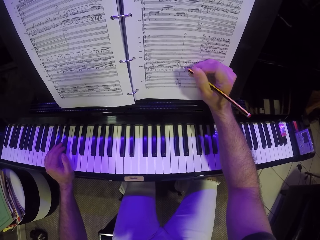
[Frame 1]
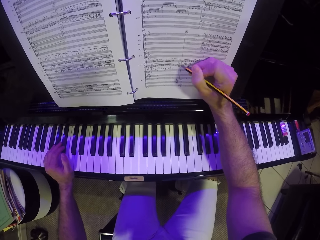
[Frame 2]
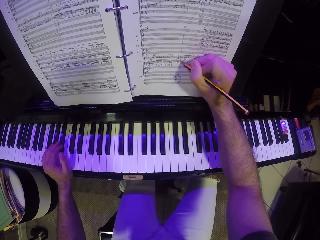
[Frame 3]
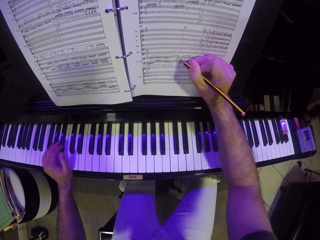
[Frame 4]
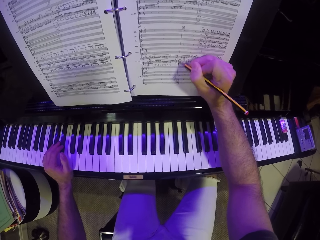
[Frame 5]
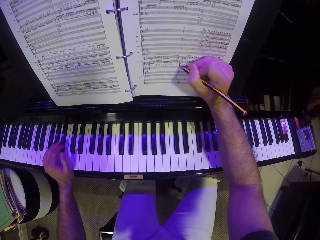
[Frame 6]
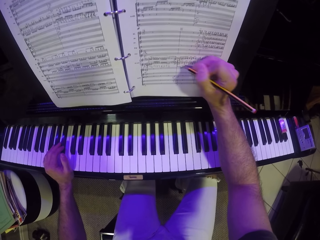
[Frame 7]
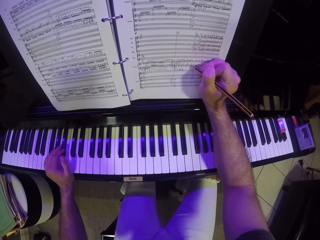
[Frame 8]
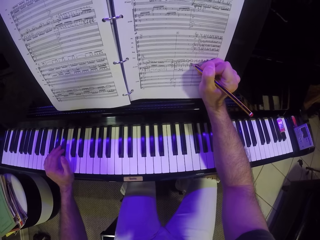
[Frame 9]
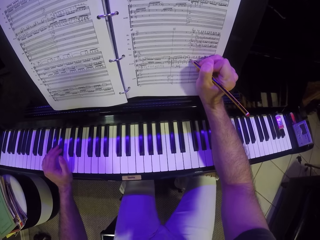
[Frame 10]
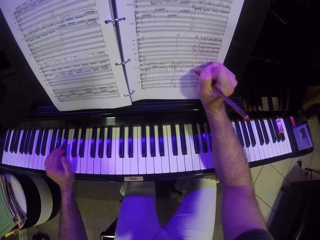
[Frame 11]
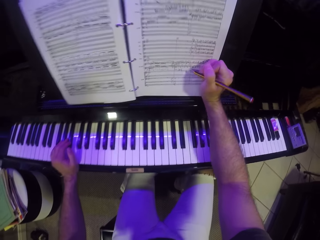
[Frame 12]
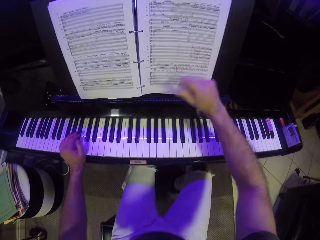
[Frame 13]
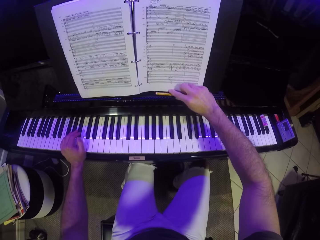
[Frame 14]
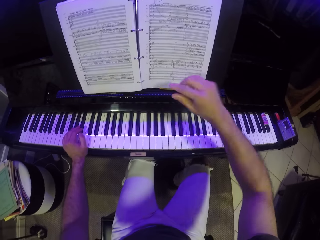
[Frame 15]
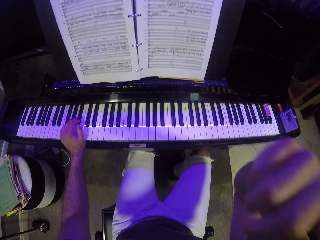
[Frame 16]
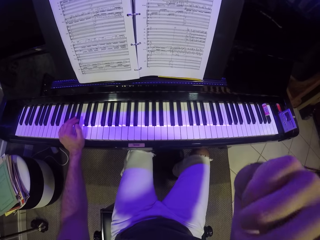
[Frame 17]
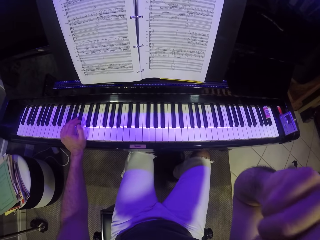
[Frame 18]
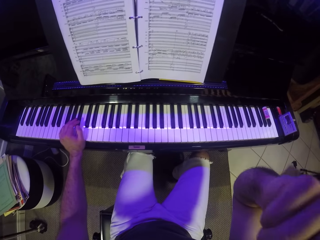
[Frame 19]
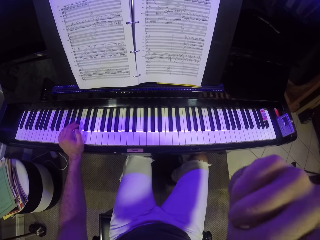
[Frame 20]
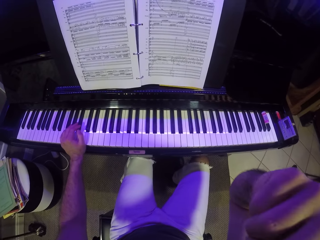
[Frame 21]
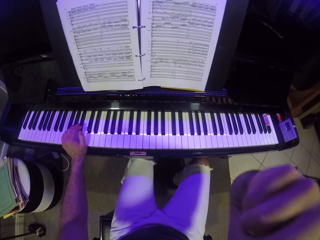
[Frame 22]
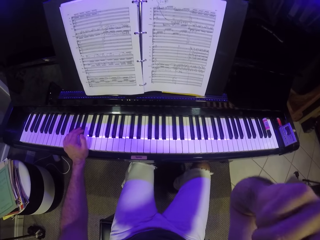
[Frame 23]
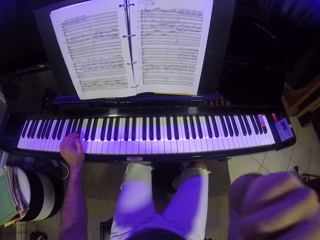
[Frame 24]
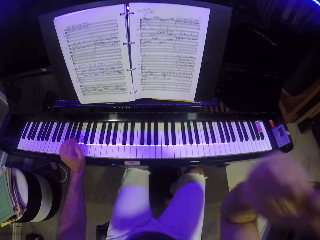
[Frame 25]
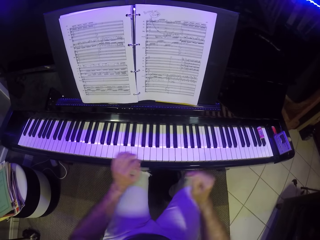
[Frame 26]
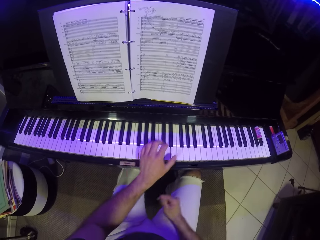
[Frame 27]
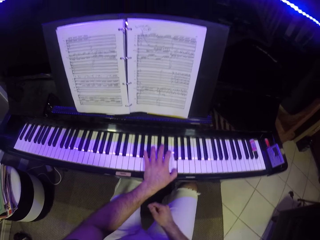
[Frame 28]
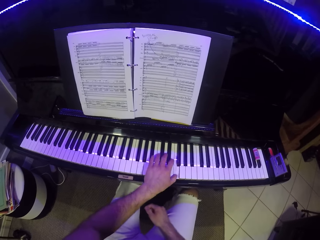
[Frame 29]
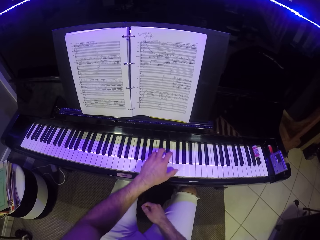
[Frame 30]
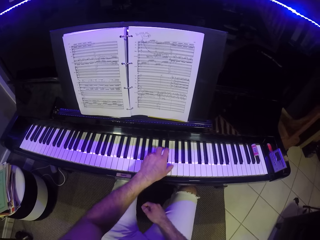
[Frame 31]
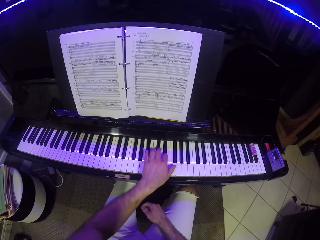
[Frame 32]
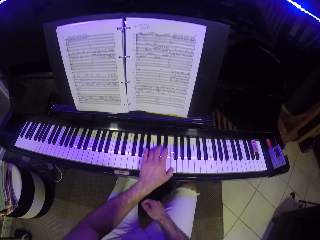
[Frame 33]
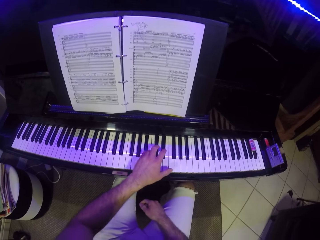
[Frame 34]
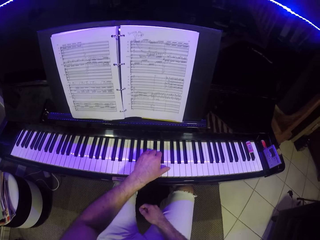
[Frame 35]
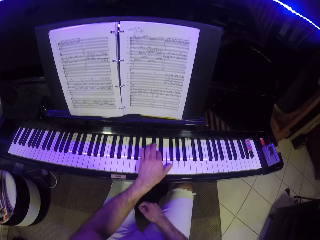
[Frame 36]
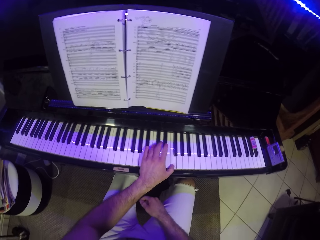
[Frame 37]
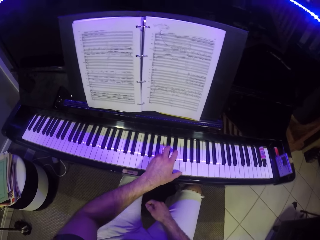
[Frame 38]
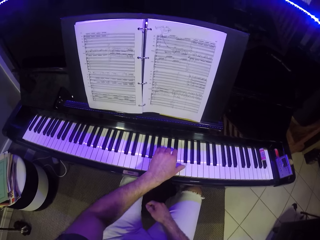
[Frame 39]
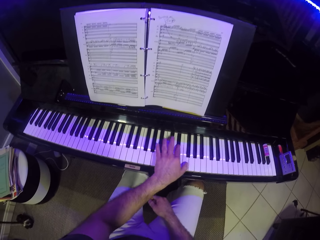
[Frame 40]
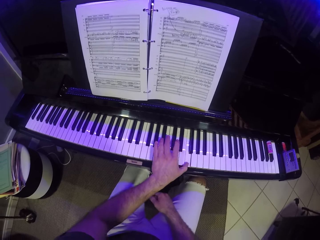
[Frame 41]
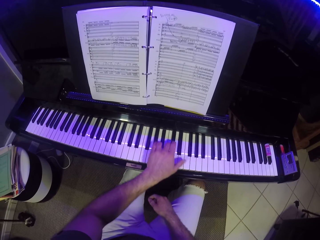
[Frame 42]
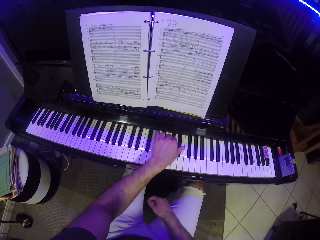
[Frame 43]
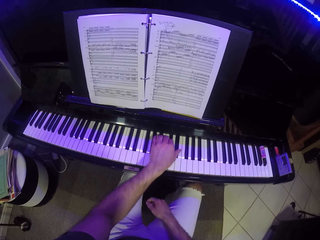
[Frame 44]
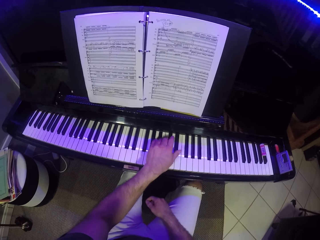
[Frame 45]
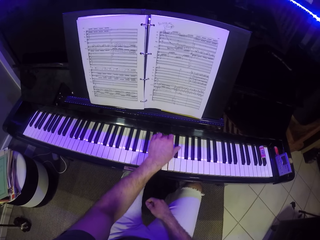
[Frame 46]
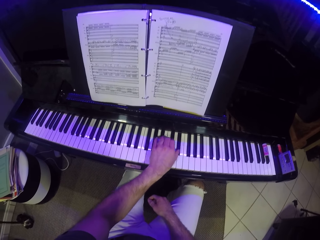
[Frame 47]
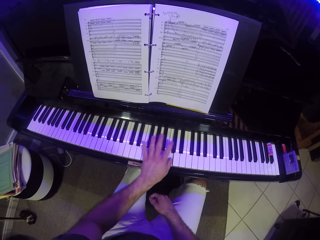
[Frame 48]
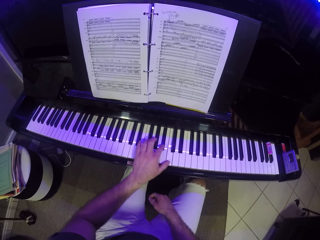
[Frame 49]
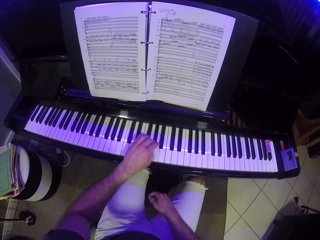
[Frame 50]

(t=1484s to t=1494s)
The camera wearer drops the pencil on the piano with his right hand. He scratches his face with his right hand. He touches something. He plays the piano with his left hand.

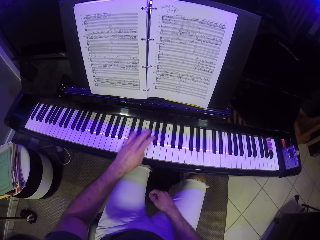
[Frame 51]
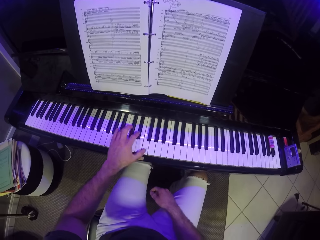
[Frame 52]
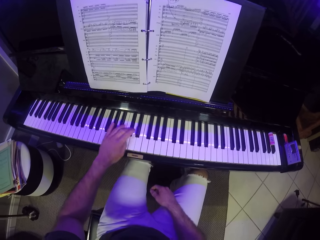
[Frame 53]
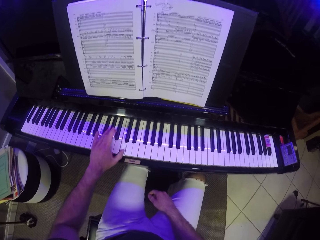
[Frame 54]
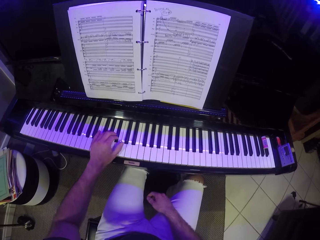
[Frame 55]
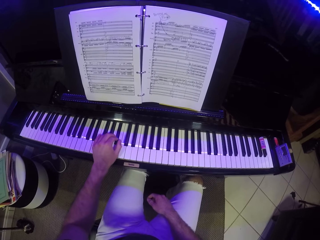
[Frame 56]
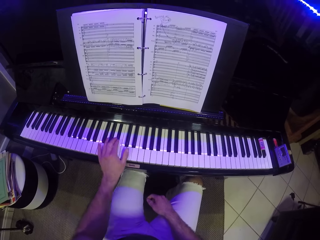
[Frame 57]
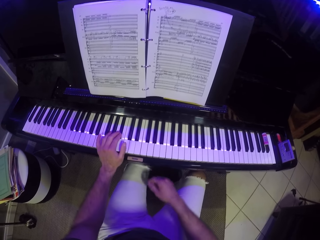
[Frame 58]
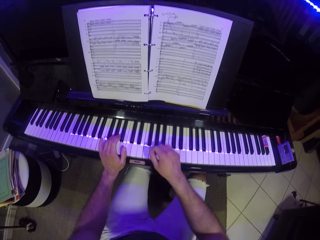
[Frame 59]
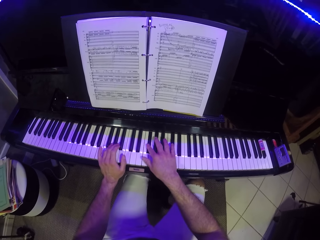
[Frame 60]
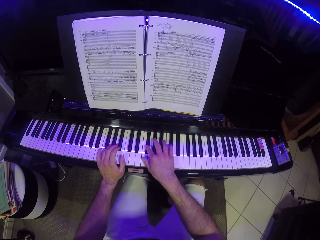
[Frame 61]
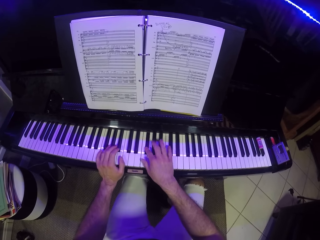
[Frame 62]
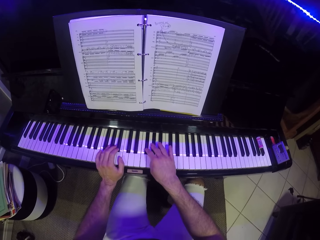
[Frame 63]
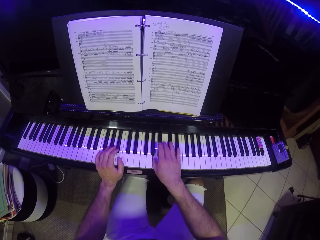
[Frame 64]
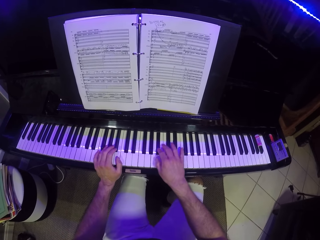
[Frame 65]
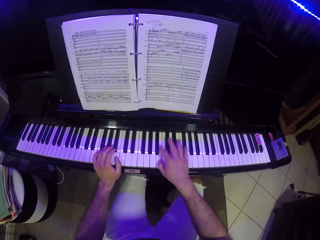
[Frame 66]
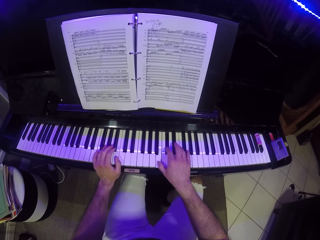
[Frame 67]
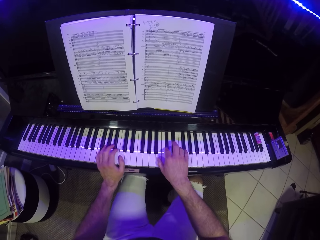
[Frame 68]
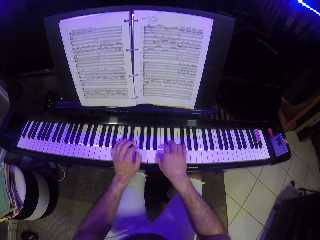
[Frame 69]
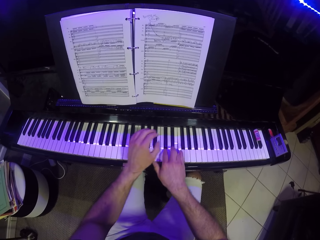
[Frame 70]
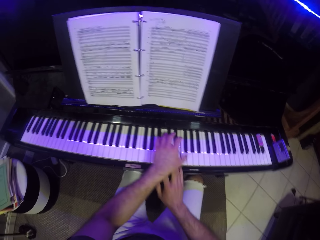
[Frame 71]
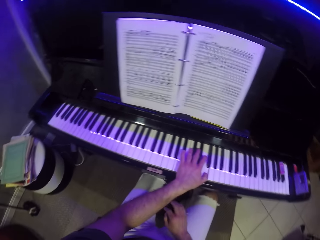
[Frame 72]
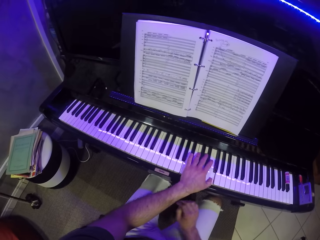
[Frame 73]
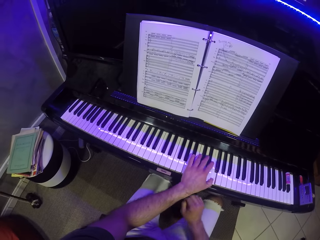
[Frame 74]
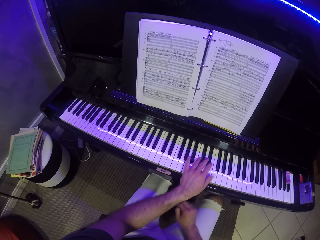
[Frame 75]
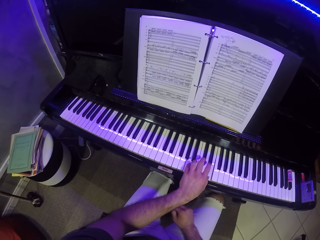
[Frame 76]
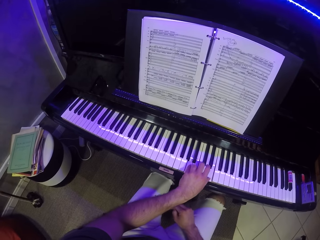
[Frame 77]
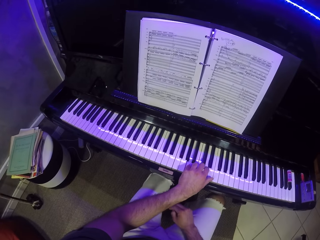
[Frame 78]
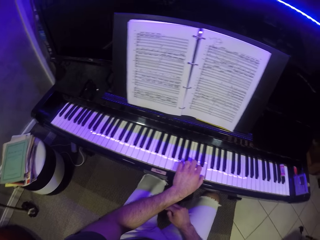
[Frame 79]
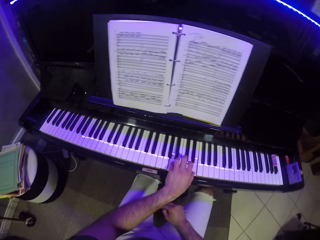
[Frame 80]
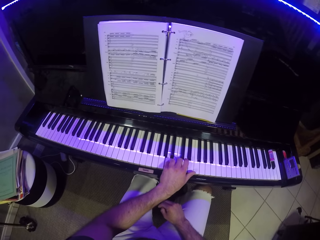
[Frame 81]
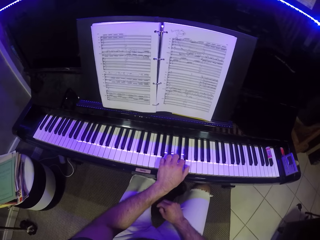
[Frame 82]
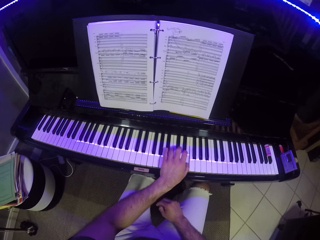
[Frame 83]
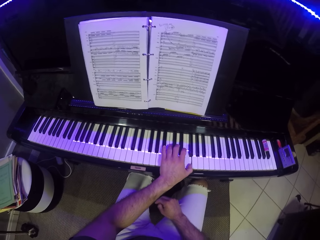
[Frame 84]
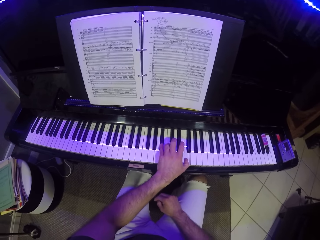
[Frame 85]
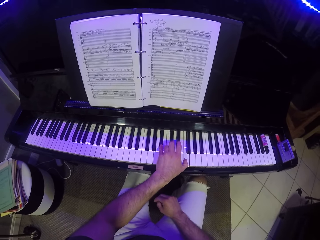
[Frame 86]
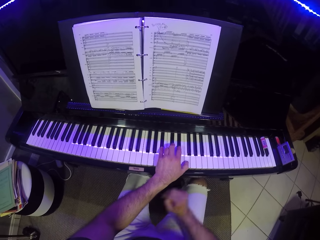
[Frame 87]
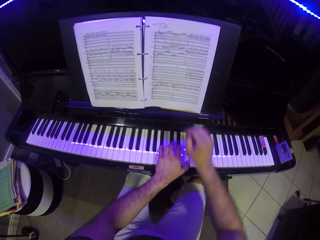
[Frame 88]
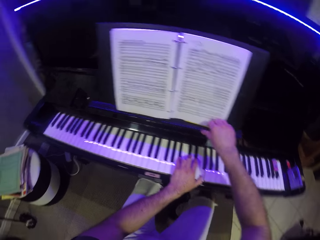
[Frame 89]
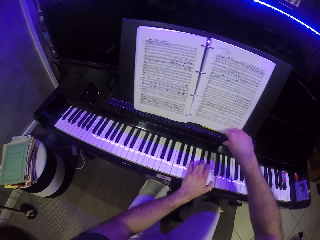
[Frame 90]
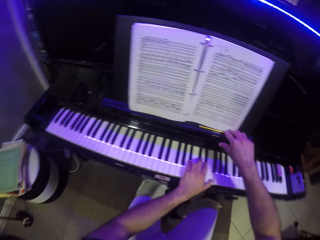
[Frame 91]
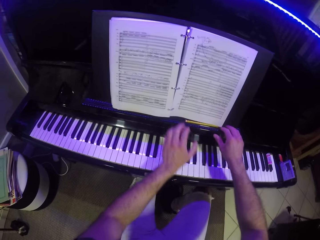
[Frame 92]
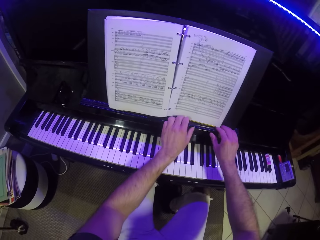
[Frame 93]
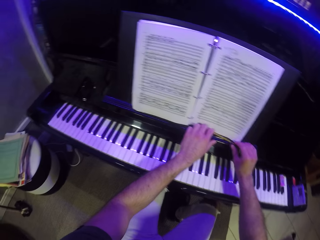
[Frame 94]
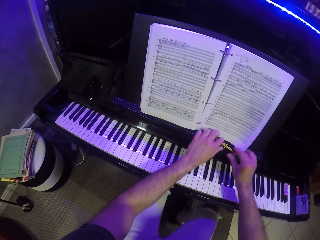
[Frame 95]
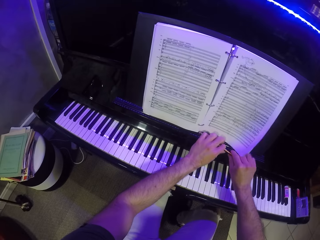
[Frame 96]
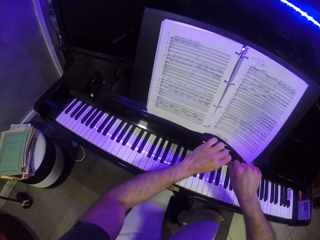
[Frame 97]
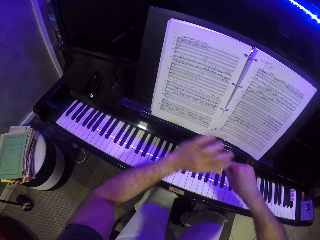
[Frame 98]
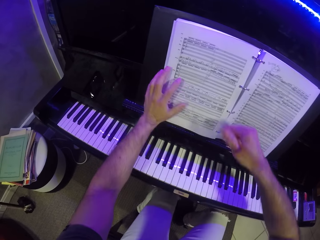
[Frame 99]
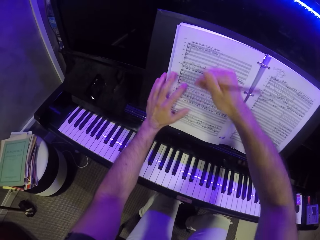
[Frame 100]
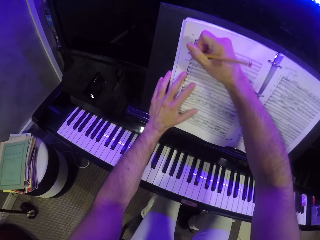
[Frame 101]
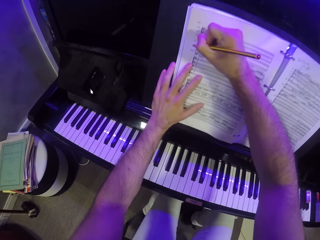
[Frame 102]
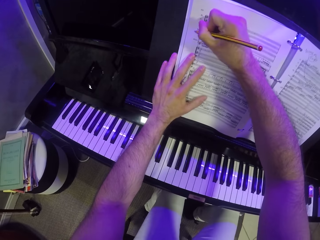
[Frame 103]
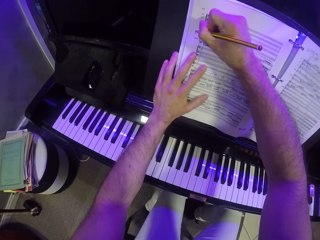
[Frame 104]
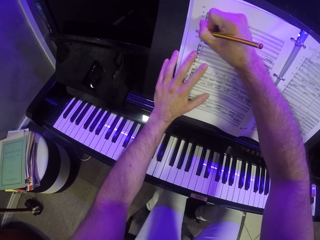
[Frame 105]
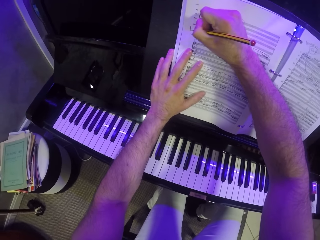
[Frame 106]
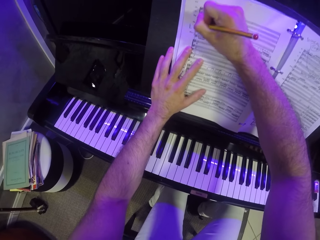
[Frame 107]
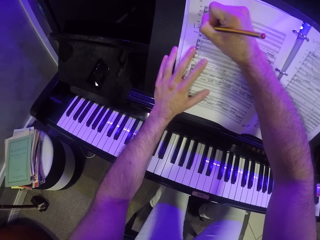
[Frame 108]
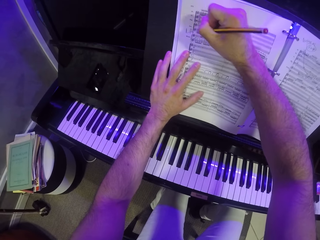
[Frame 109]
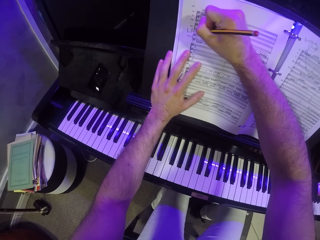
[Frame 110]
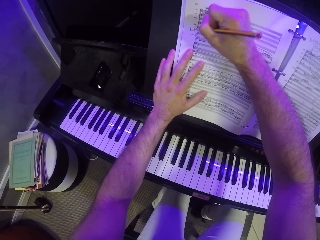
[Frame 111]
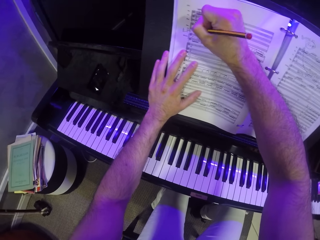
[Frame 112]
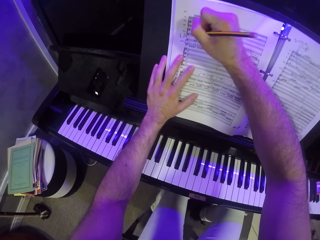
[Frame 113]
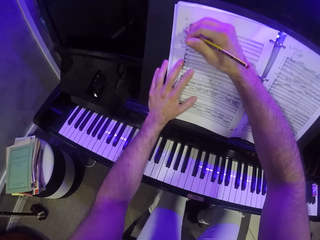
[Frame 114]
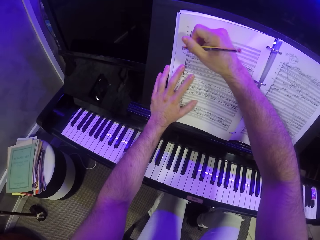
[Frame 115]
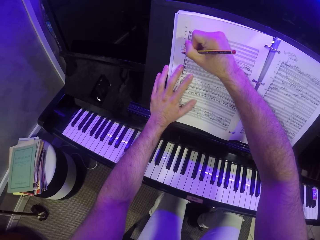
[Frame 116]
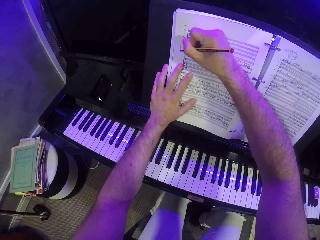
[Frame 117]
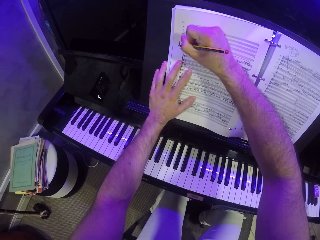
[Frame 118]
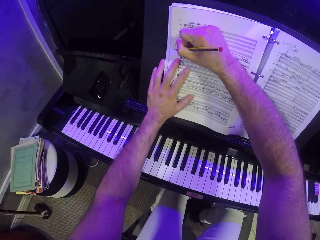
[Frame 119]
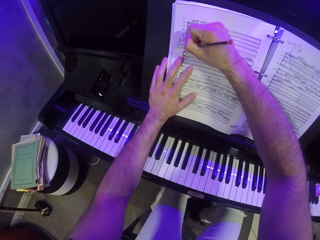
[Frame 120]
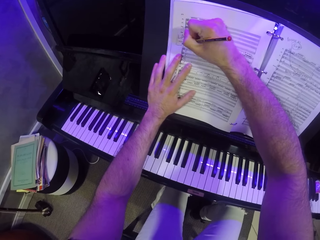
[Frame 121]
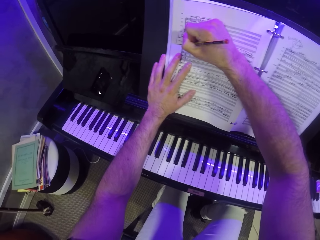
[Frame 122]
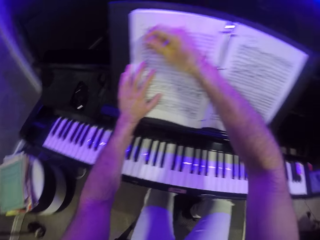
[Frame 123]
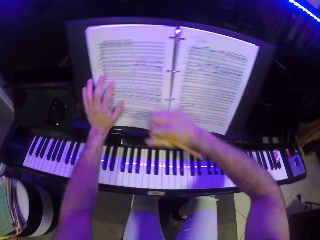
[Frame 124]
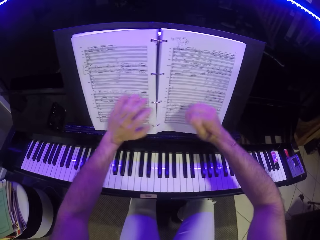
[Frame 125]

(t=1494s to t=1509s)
The camera wearer plays the piano with his right hand. He plays the piano with his left hand. He picks up the pencil on the piano with both hands. He writes on a piano music sheet with the pencil in his right hand.
